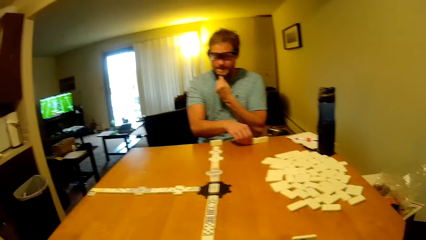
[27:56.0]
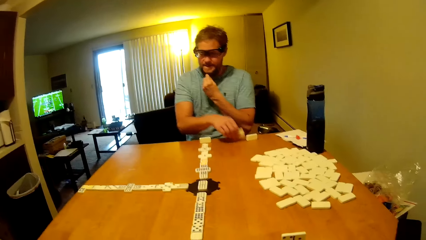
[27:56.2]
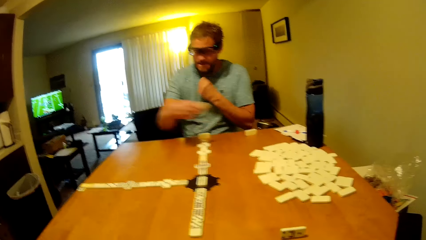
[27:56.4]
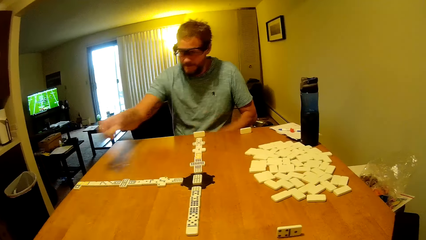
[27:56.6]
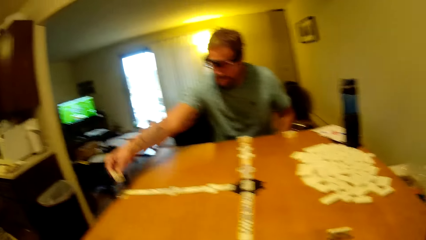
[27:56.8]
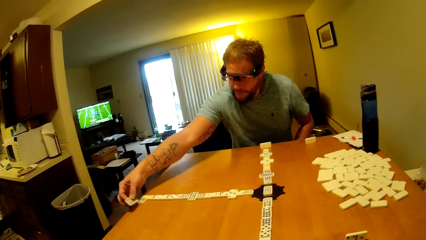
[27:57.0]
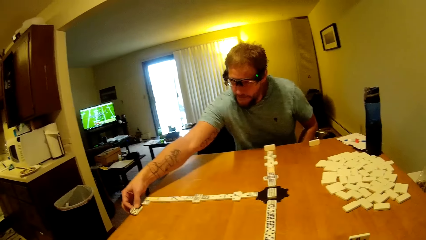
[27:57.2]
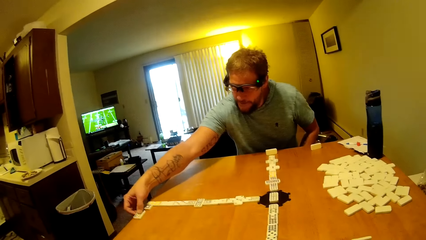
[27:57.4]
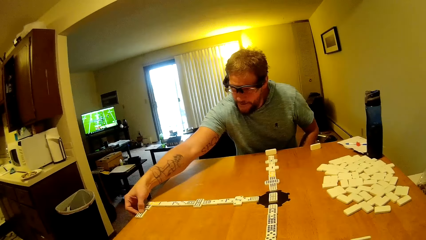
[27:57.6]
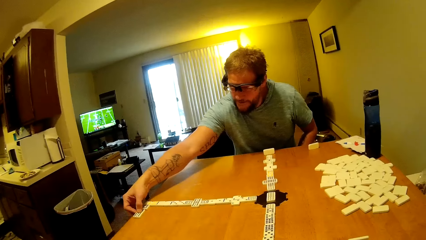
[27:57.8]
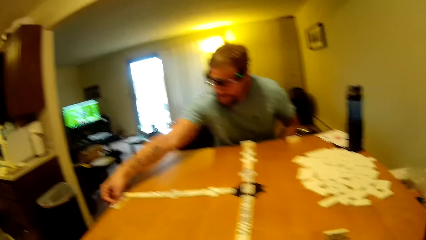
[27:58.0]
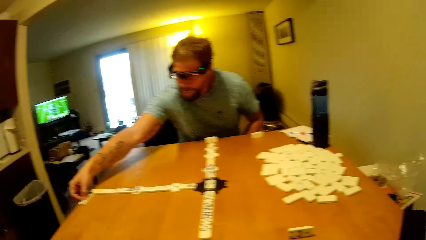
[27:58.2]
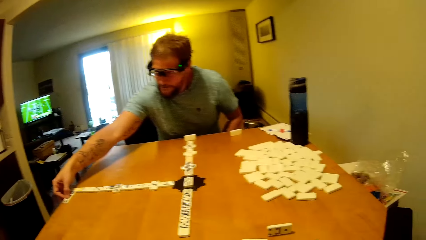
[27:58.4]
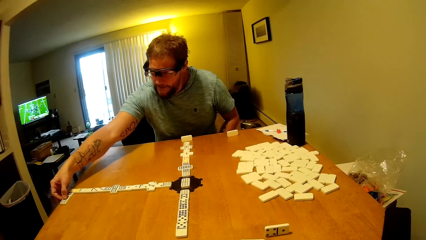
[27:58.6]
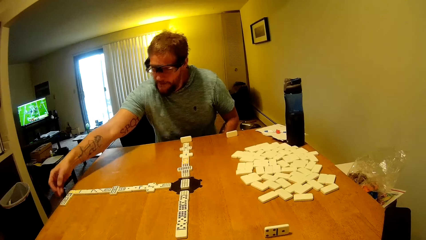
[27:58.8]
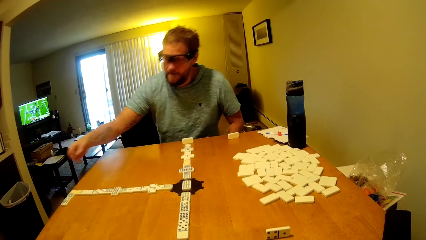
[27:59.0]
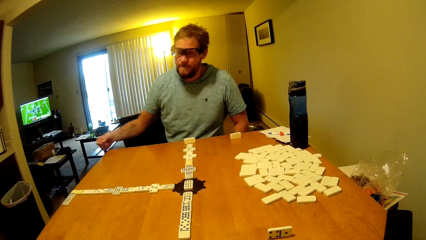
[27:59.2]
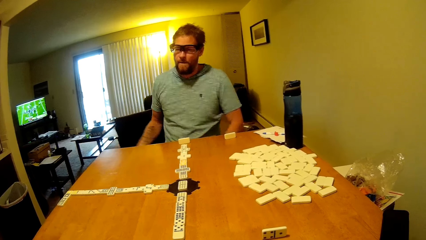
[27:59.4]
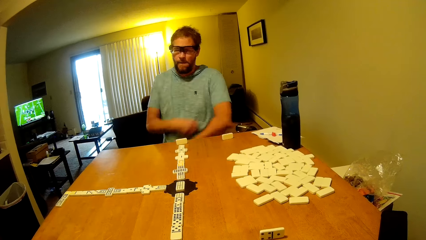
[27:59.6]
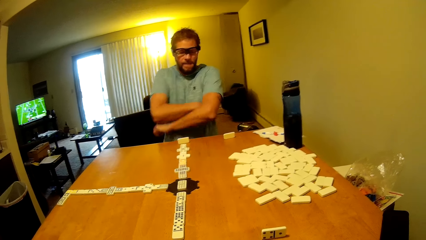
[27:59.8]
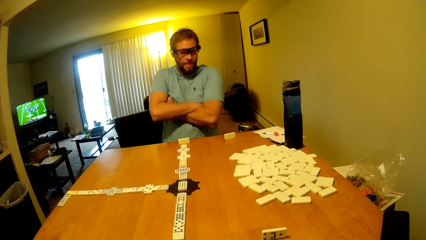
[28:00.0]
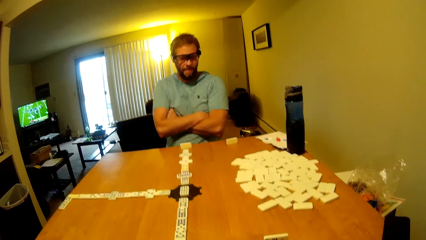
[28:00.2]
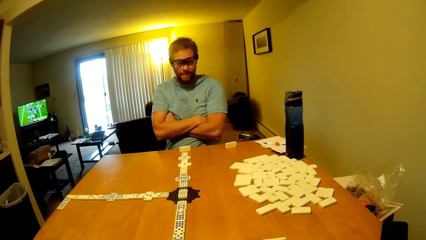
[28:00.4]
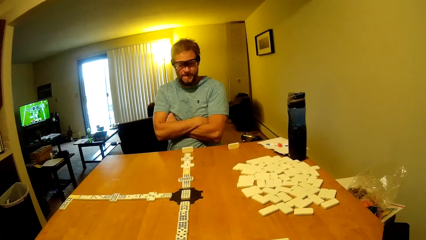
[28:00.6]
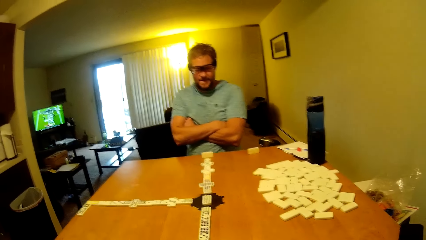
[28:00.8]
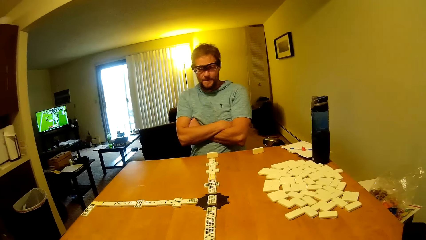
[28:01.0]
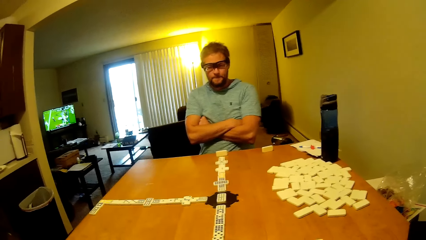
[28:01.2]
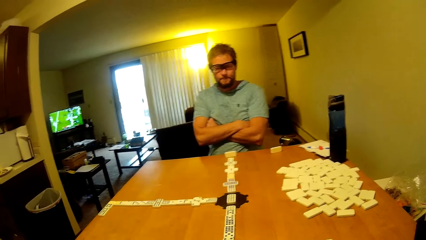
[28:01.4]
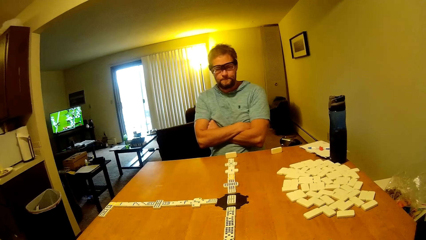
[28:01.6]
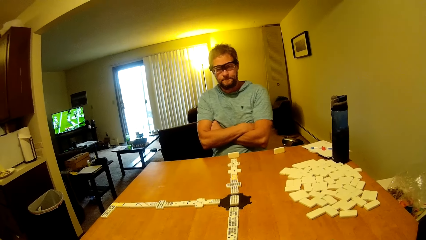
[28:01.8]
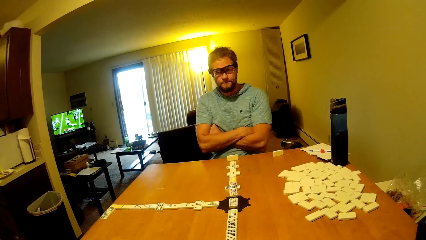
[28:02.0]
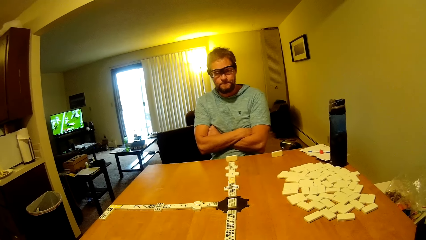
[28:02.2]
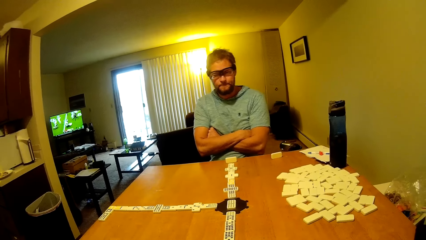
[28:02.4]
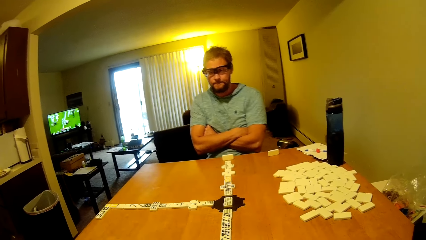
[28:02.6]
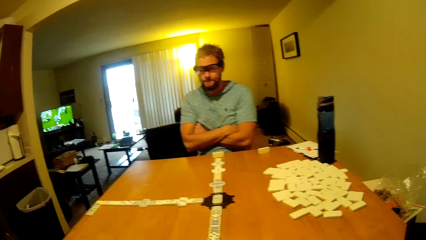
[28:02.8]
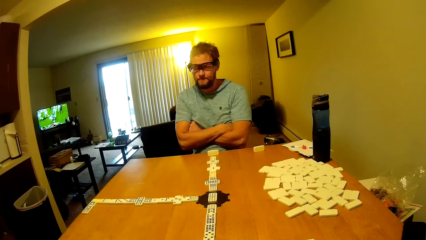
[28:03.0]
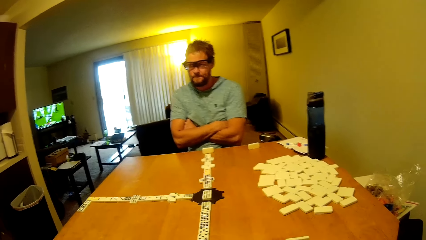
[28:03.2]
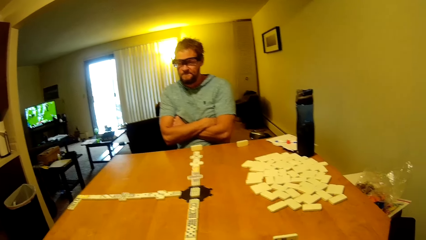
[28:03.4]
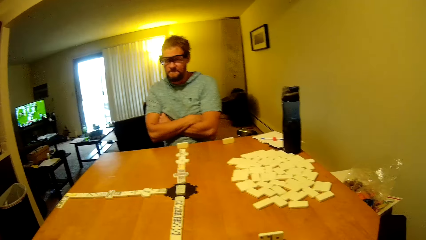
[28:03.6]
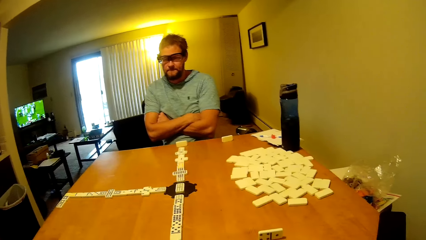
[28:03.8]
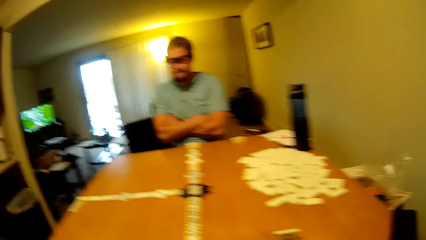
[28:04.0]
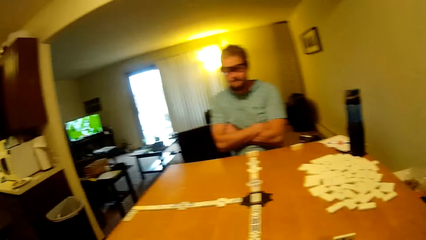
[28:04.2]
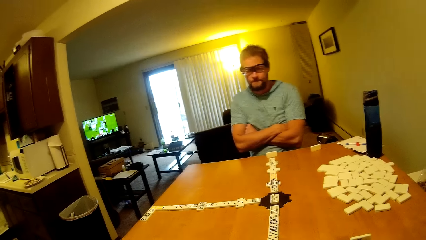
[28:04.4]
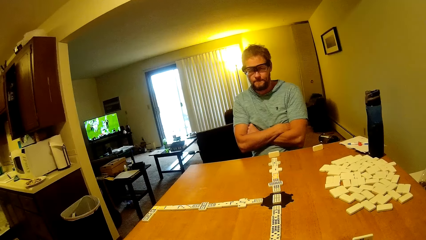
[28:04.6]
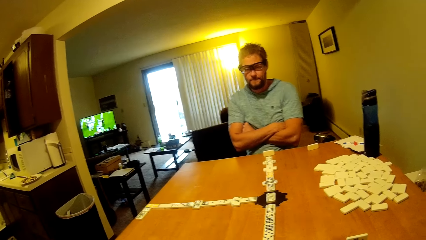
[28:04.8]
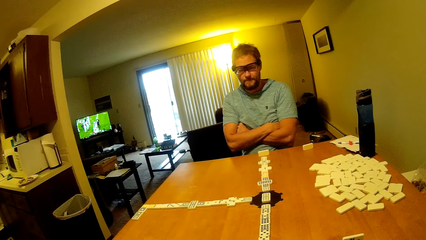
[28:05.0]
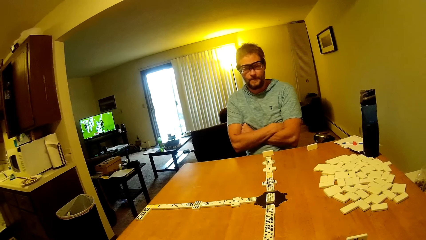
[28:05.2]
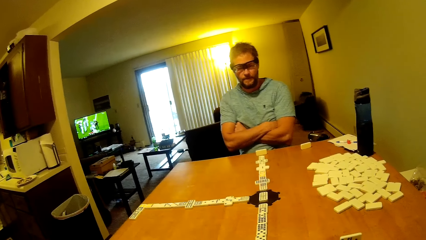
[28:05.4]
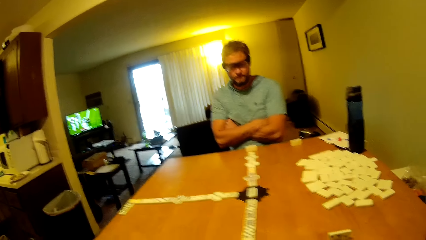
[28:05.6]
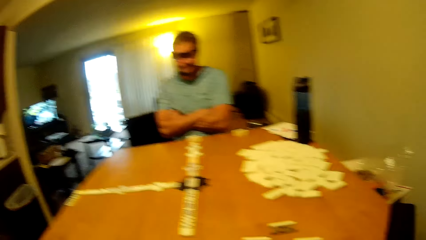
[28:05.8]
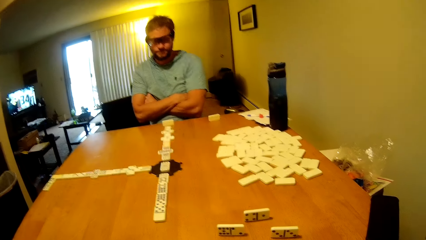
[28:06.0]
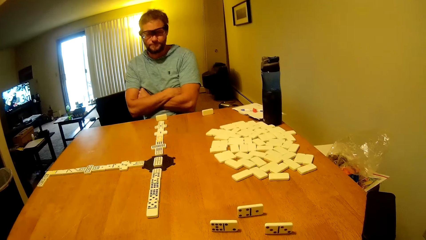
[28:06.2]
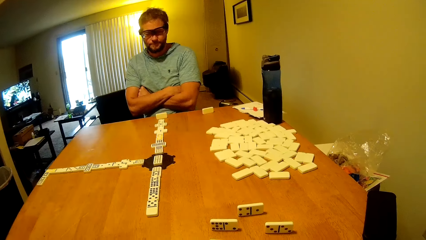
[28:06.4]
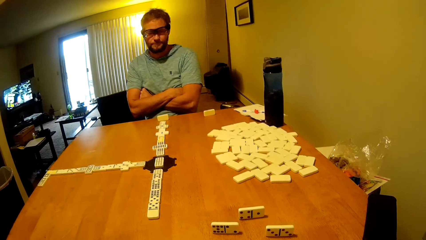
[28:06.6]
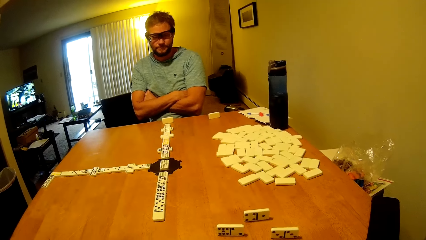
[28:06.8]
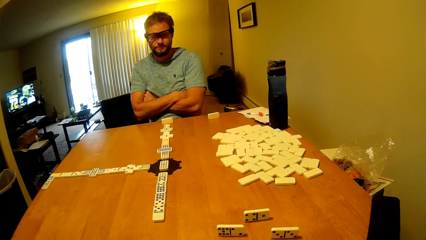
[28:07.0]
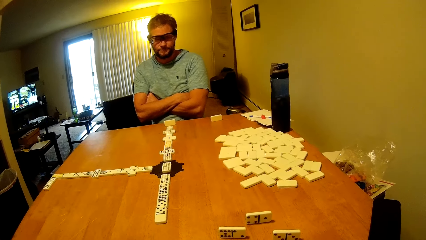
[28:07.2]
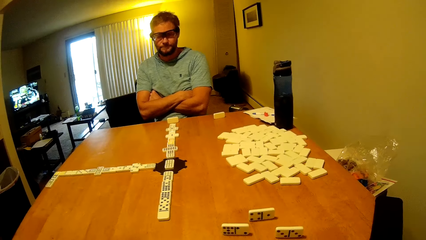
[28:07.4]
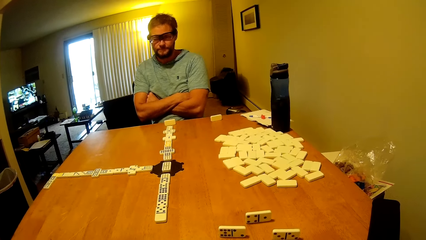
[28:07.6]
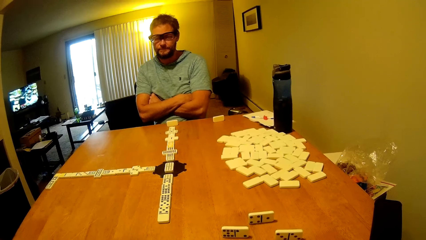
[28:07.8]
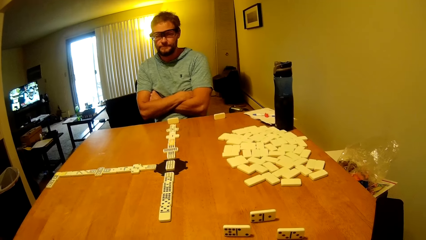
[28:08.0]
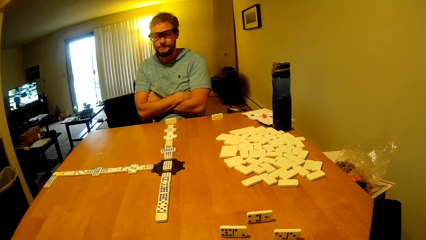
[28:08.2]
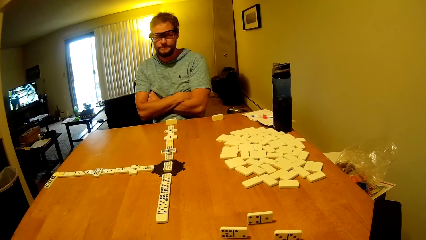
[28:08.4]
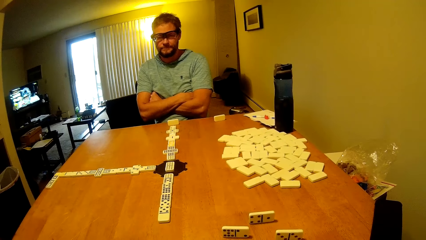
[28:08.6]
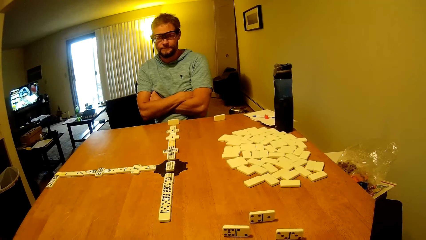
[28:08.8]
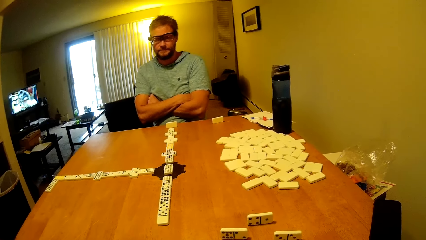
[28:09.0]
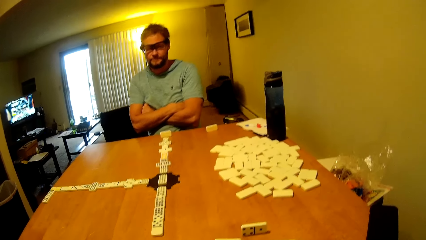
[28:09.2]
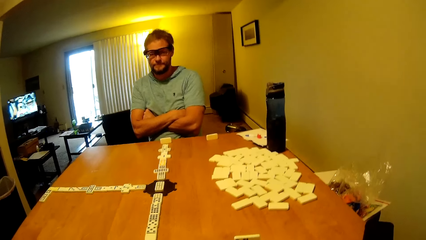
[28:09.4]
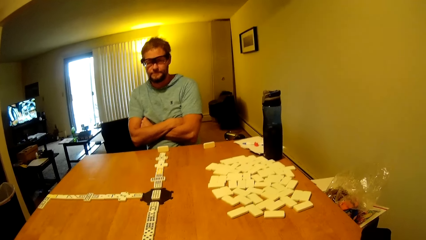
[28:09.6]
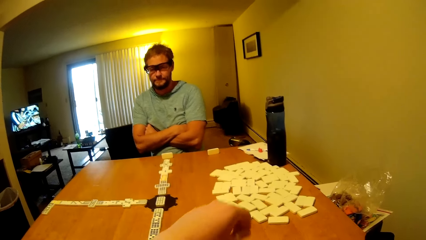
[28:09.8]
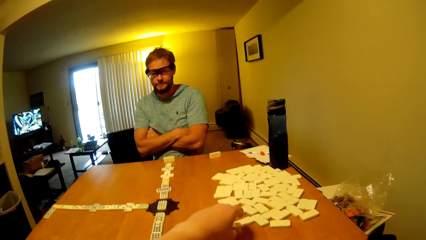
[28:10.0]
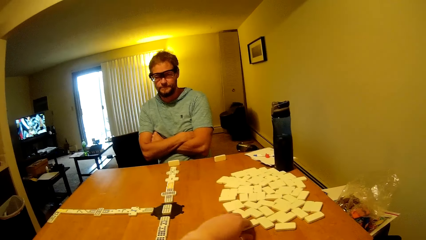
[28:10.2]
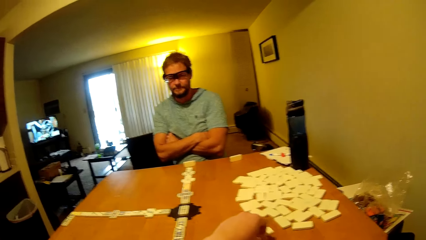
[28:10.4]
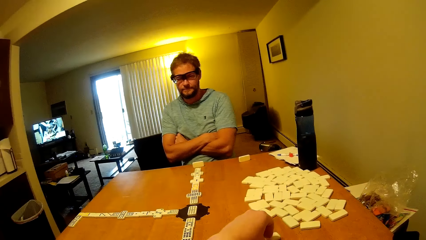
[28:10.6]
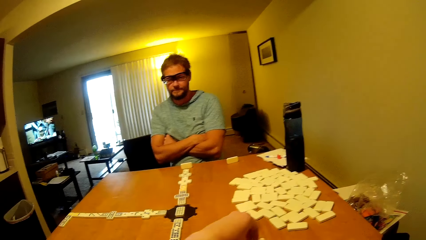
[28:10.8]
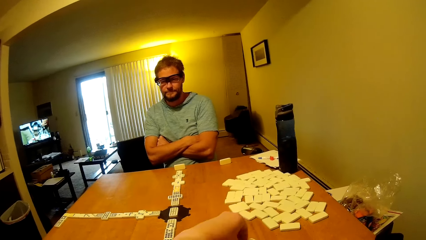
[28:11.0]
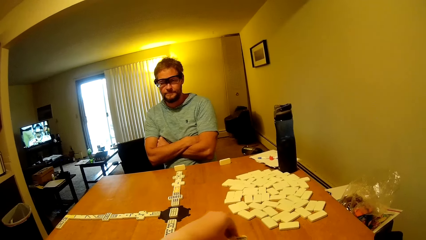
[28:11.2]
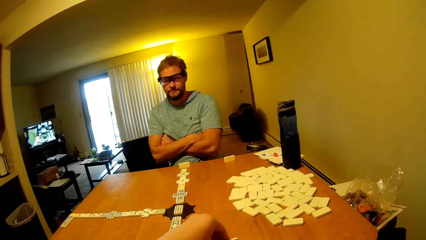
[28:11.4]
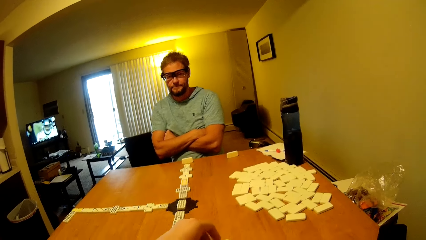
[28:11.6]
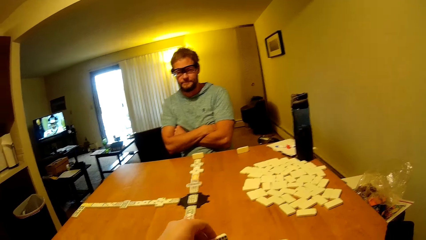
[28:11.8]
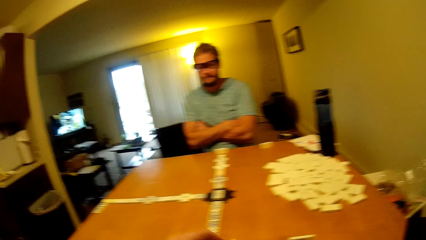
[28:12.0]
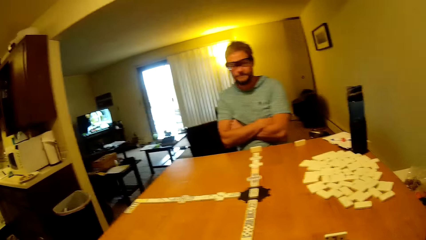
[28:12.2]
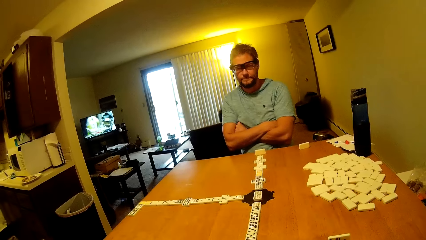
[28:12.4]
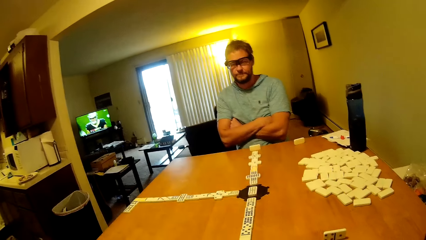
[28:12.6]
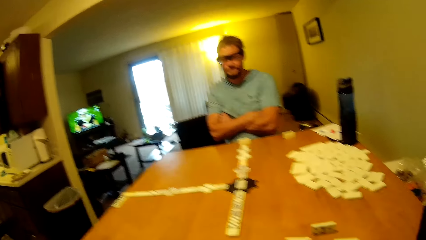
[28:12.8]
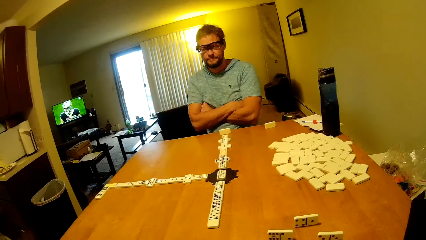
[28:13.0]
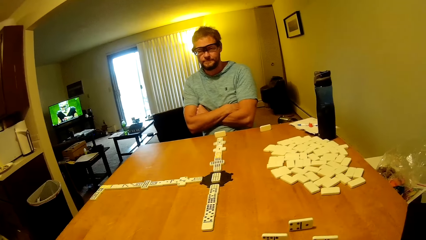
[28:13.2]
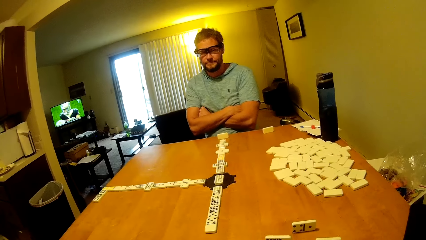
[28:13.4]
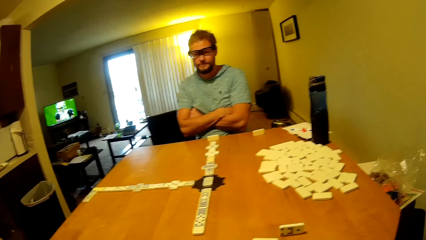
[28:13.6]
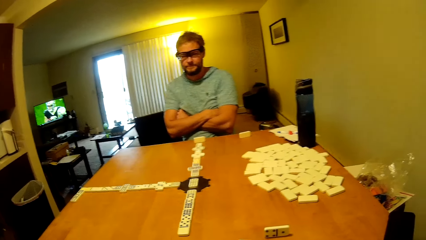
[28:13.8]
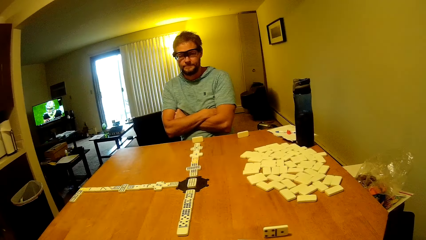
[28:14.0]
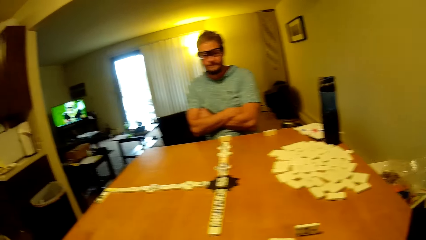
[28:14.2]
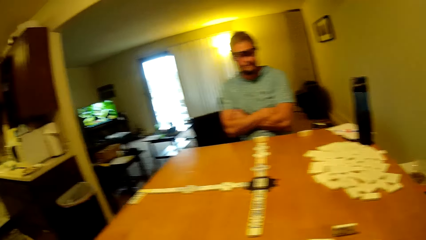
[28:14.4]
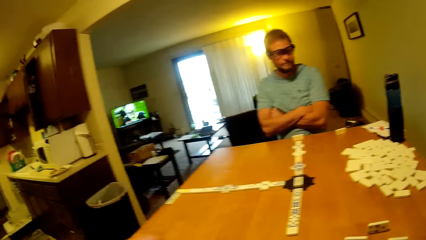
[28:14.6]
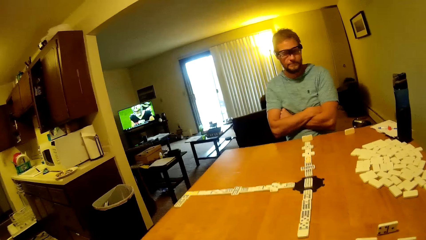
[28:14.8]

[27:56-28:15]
A man picks a word board from the table and places the word board on the side of the table. The man plays a dominoes piece. The man folds the hands together. The camera wearer looks at the table. A woman crosses her hands. The camera wearer picks the word board from the table, places the word board on the table, and moves a dominoes piece.
